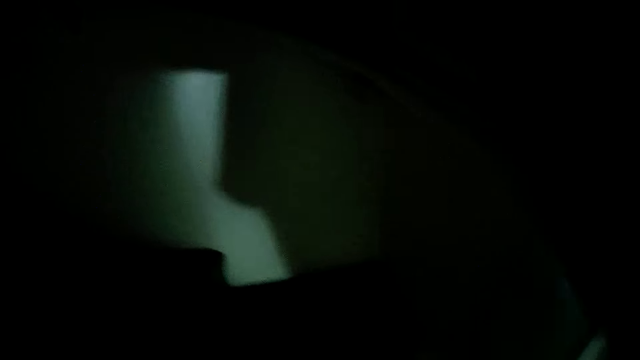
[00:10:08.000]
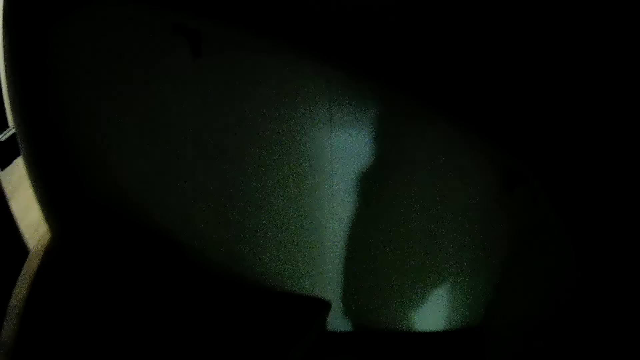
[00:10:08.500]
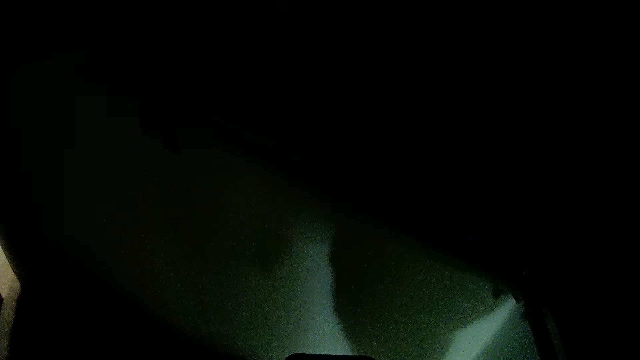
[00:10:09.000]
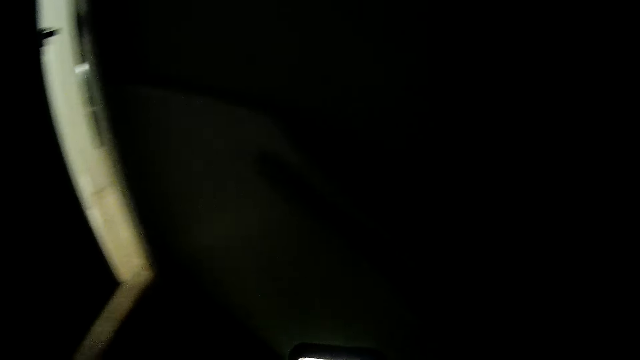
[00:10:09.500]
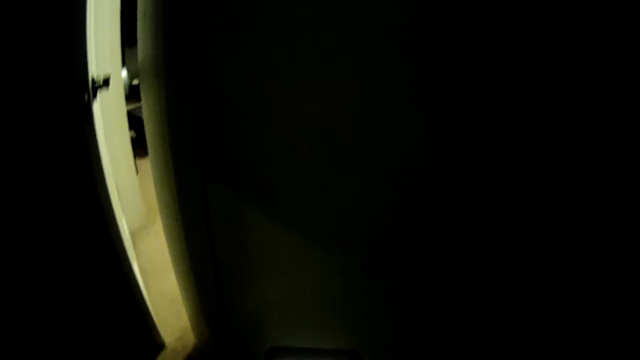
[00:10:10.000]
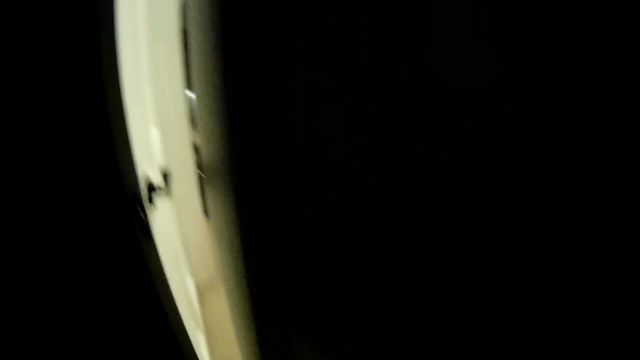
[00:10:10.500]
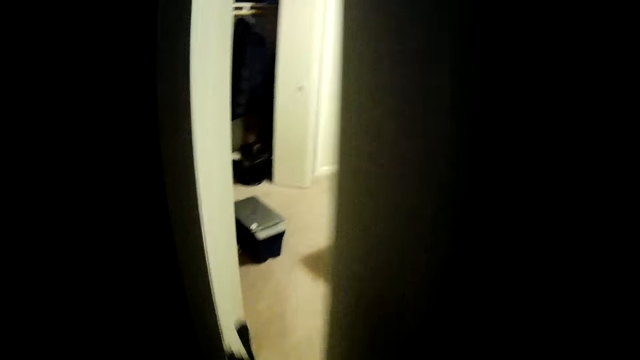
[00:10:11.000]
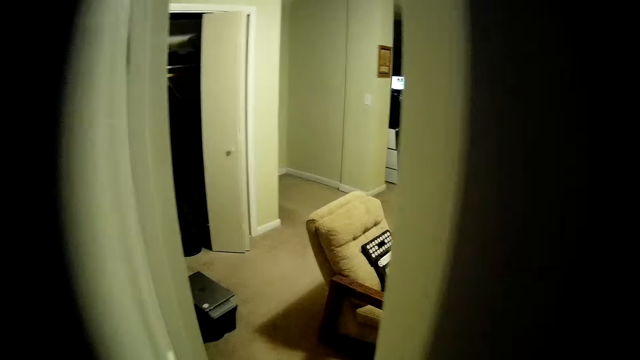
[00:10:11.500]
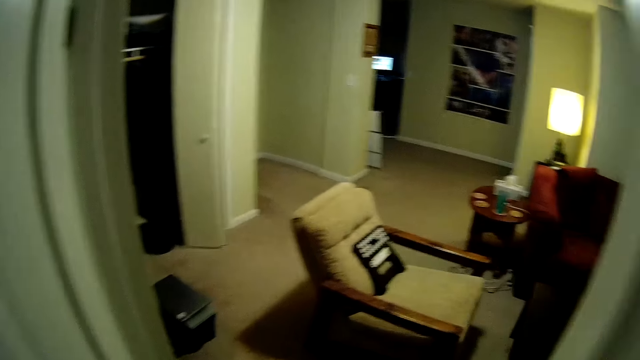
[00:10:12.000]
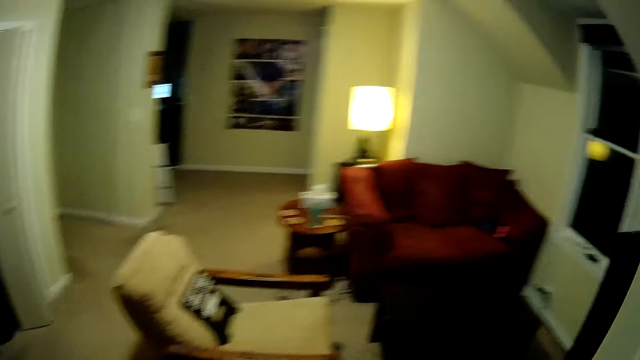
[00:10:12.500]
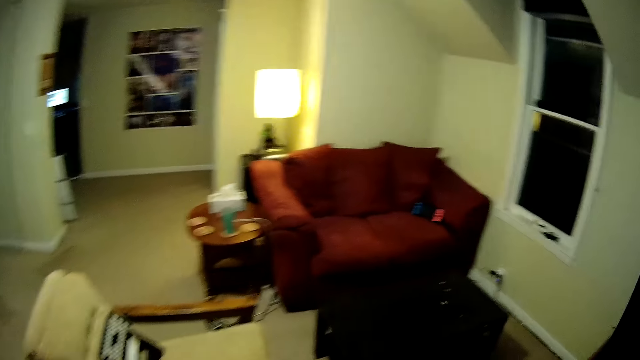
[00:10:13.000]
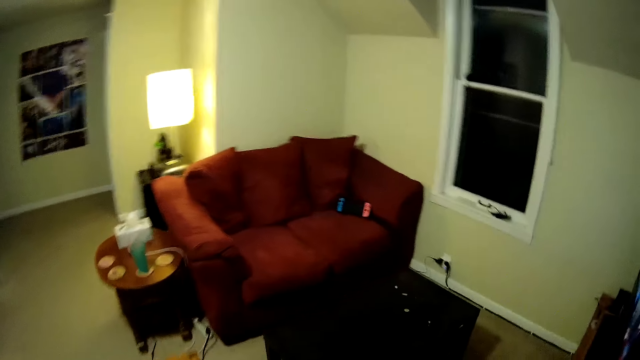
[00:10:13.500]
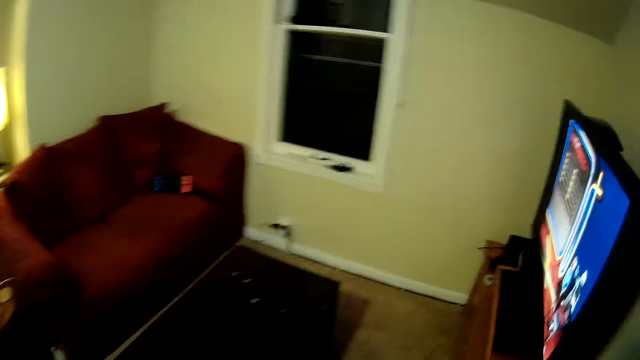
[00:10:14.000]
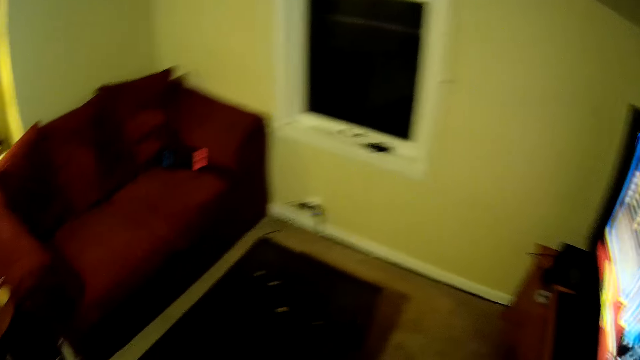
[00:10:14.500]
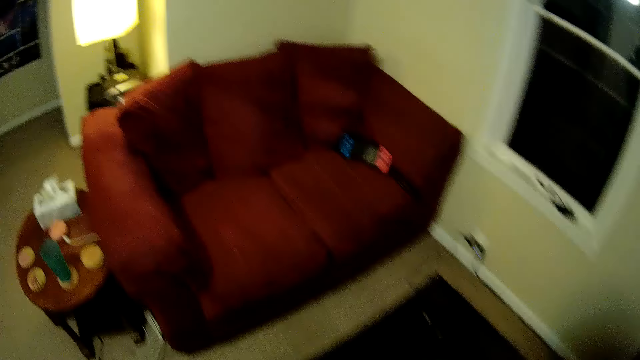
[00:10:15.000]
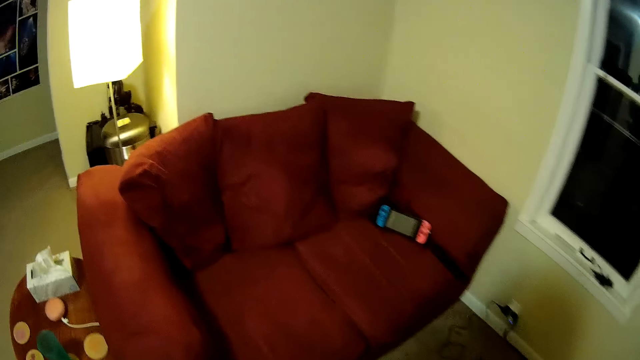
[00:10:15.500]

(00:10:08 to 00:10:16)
The camera wearer holds a phone. They open a door.
